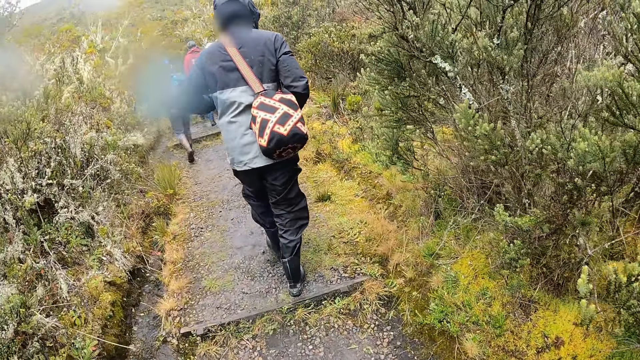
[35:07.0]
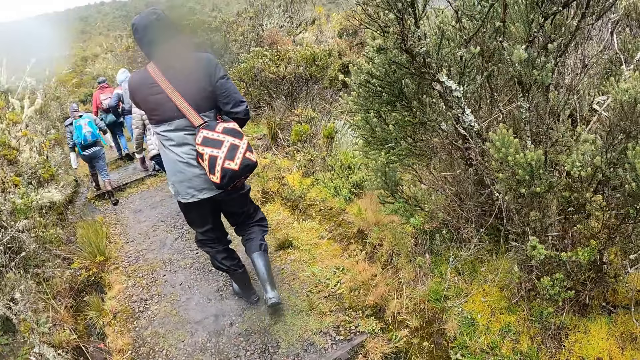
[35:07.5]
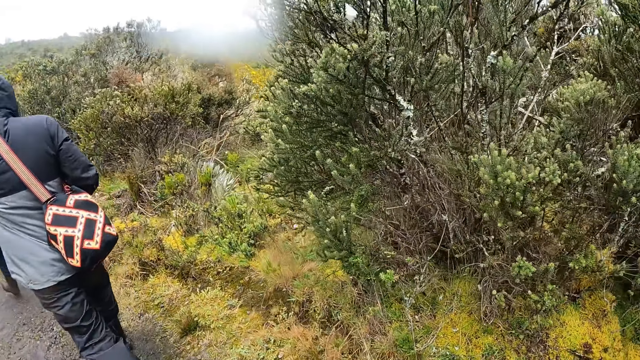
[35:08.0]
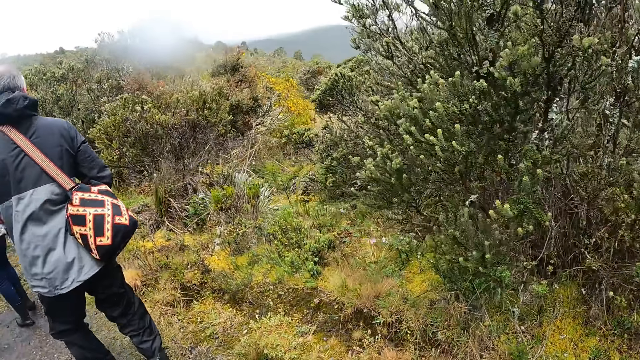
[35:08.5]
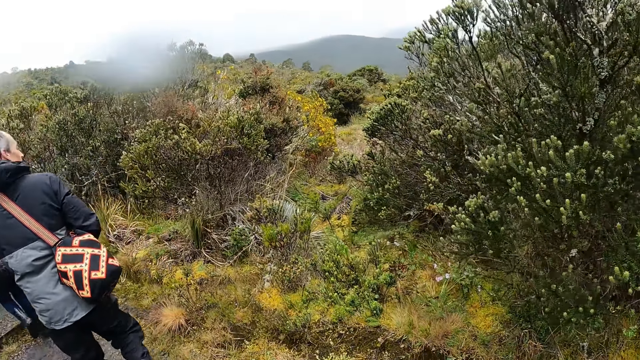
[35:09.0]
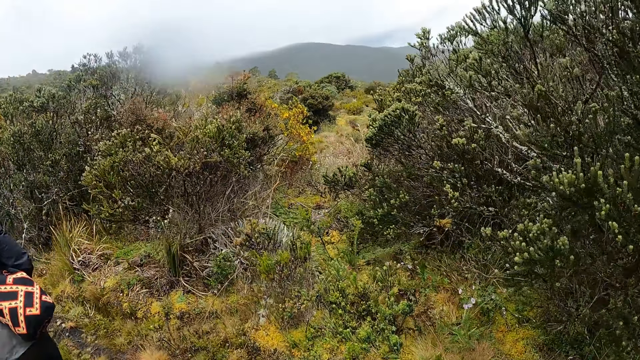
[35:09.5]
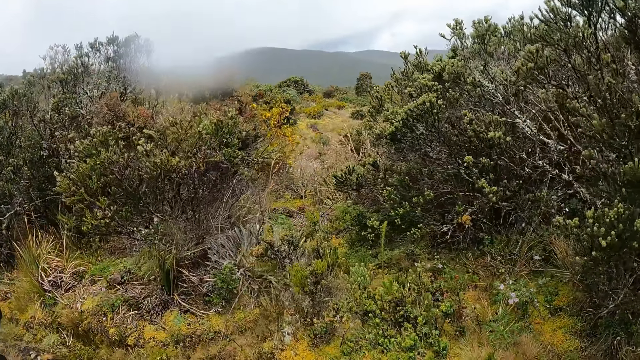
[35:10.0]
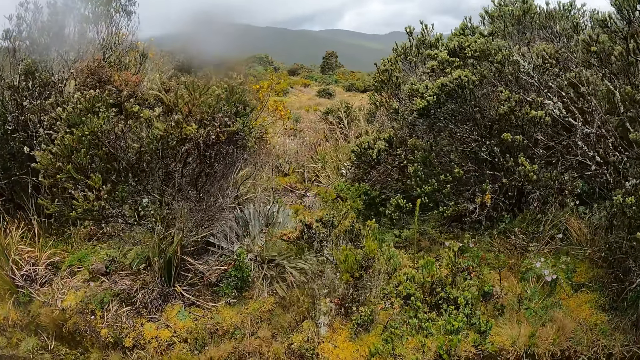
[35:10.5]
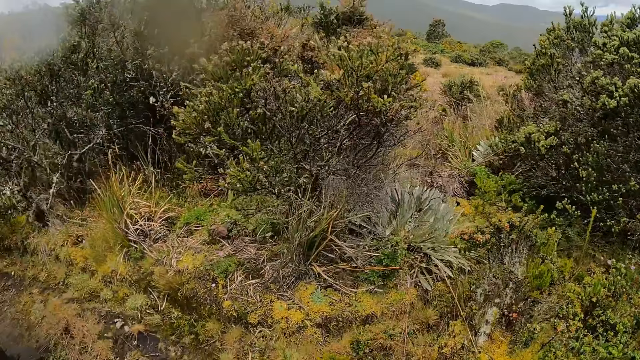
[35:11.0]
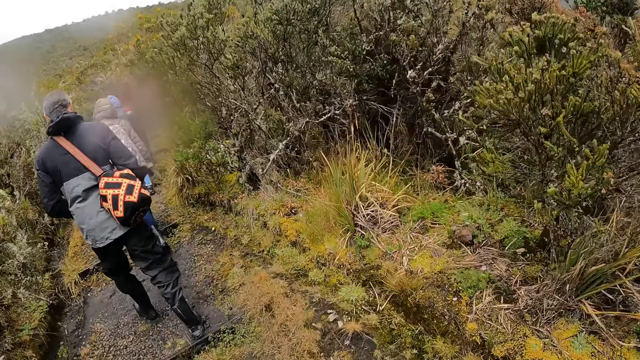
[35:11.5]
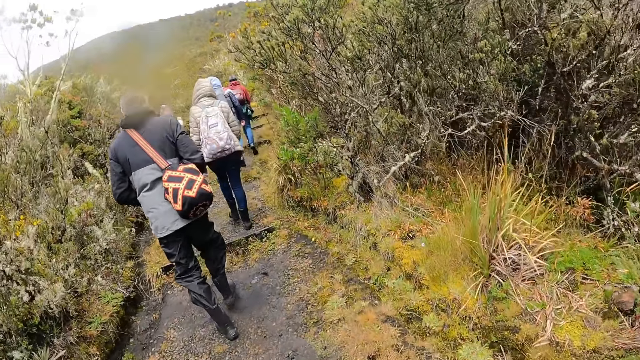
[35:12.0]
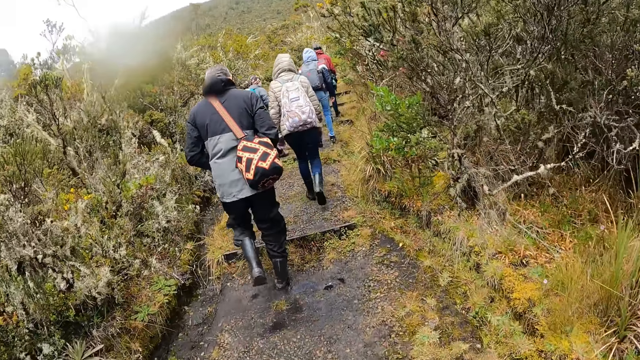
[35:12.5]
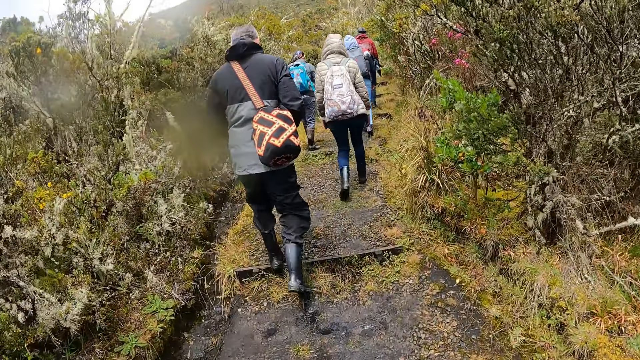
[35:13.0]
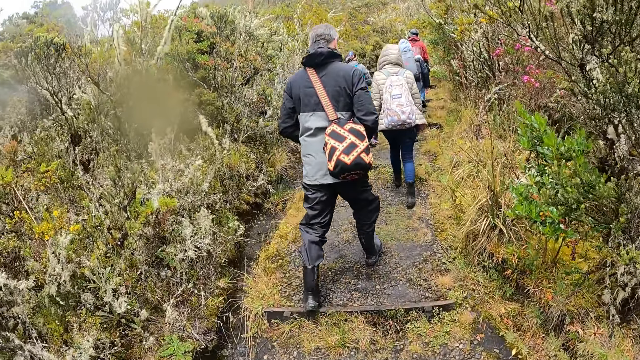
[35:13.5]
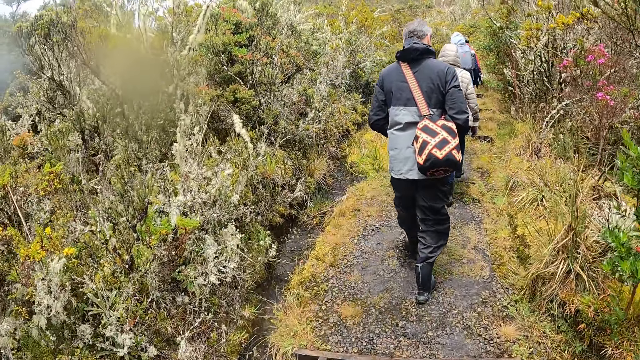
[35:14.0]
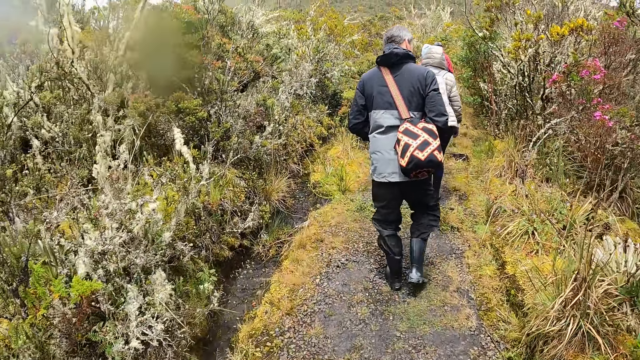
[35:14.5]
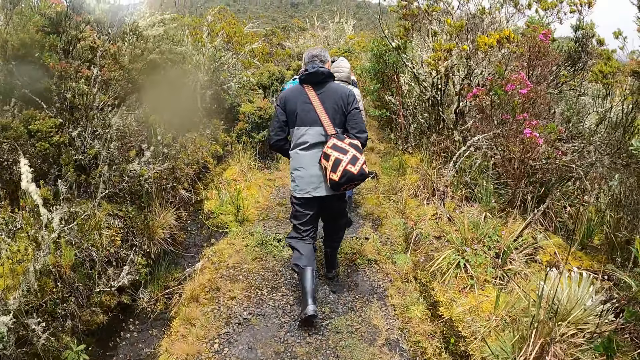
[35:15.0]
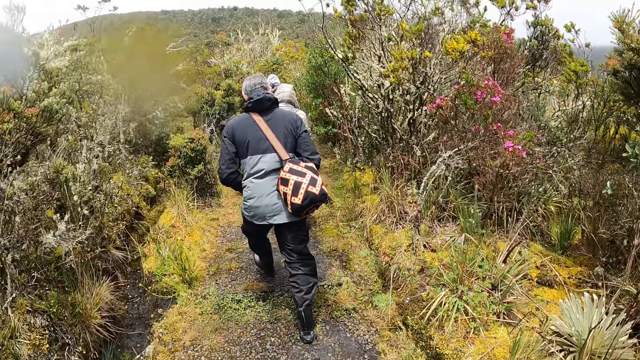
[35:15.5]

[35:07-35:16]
The camera wearer looks around. They walk.

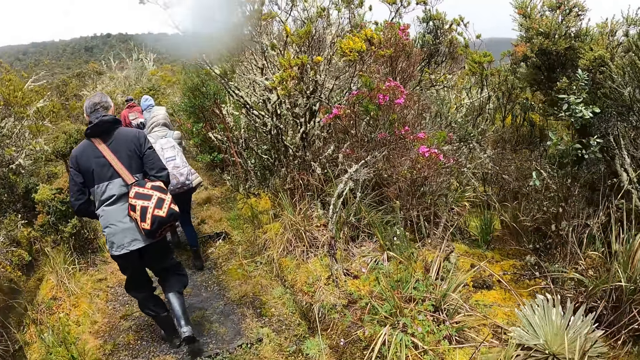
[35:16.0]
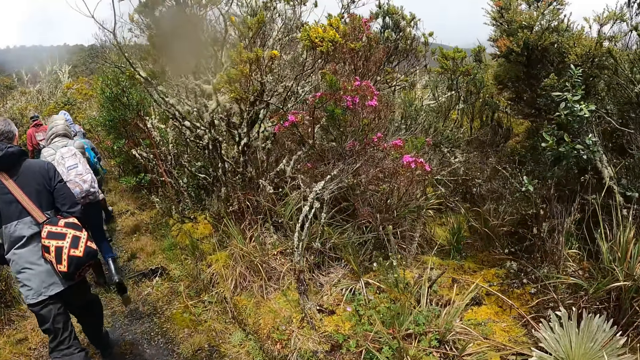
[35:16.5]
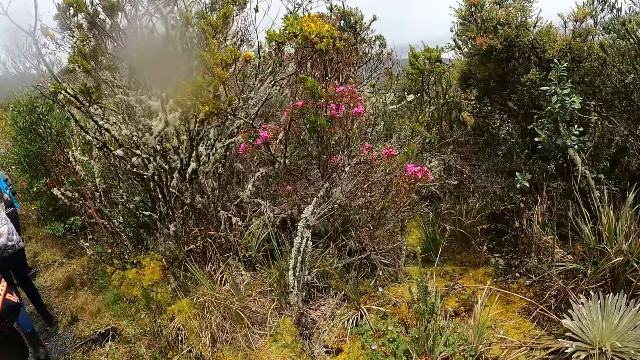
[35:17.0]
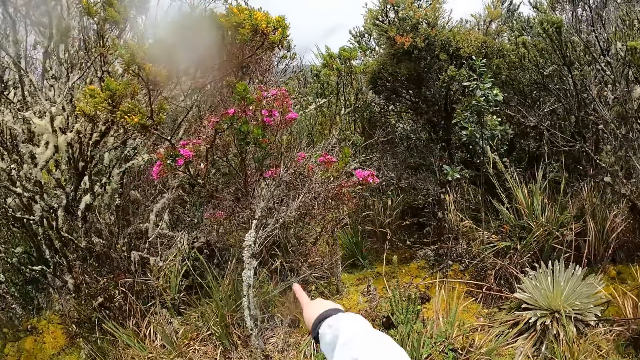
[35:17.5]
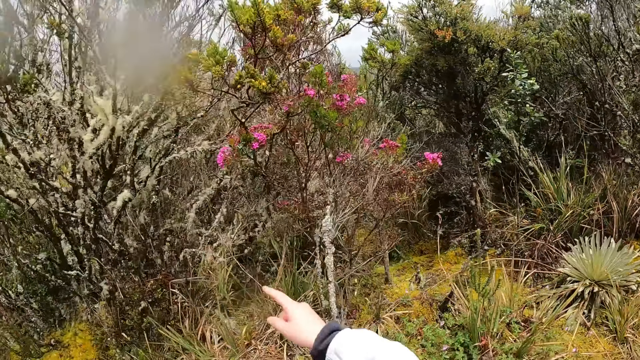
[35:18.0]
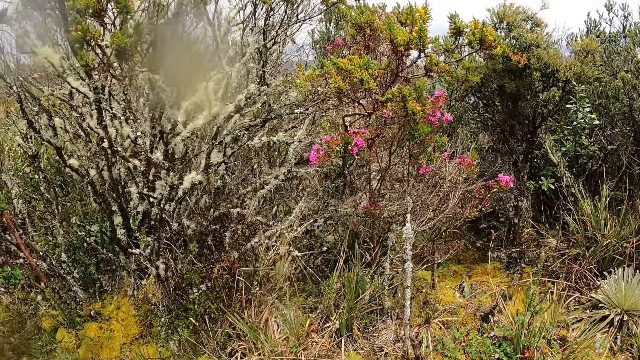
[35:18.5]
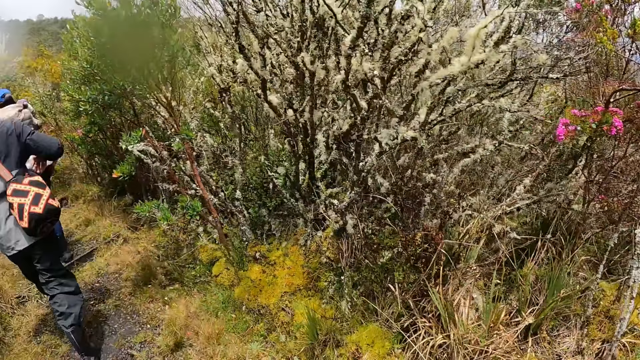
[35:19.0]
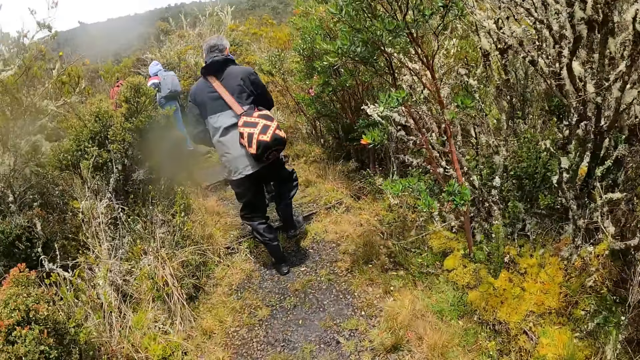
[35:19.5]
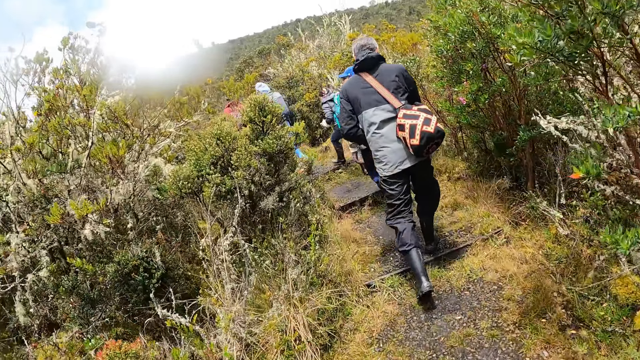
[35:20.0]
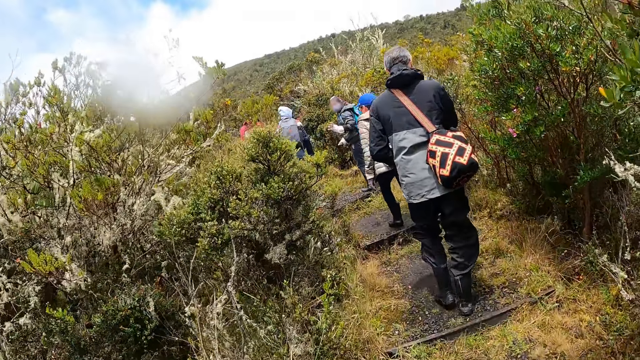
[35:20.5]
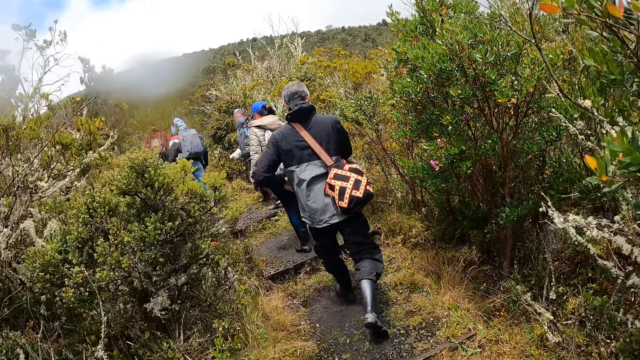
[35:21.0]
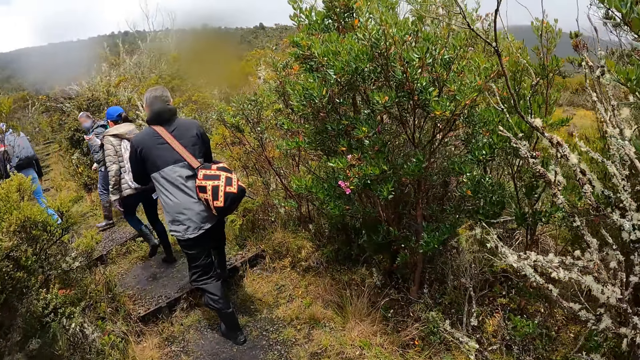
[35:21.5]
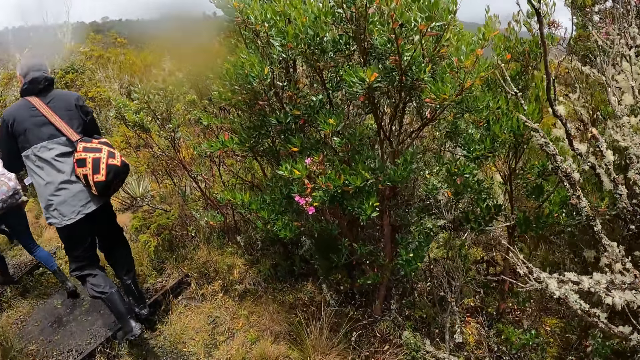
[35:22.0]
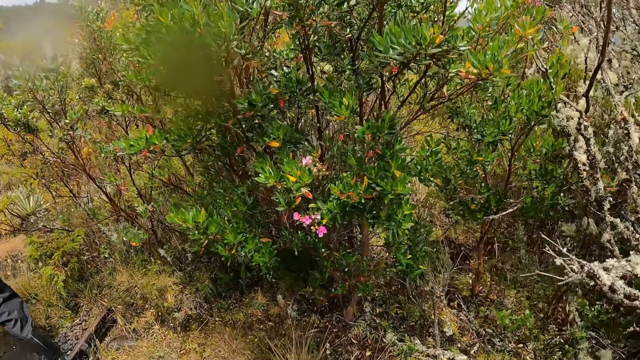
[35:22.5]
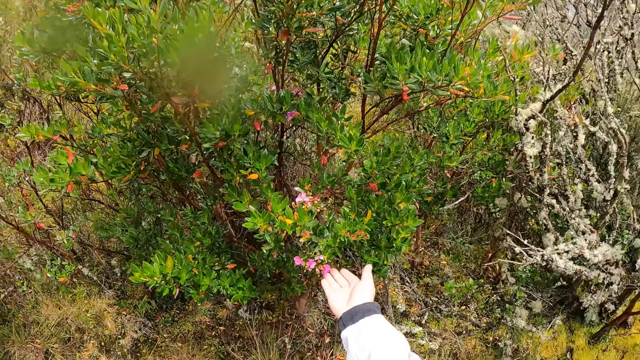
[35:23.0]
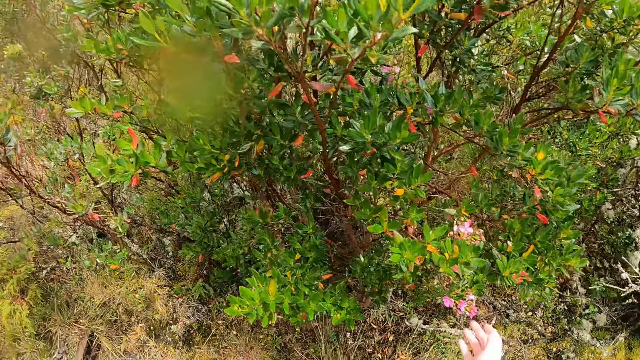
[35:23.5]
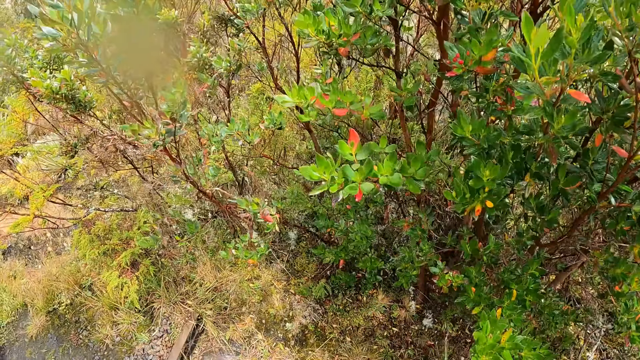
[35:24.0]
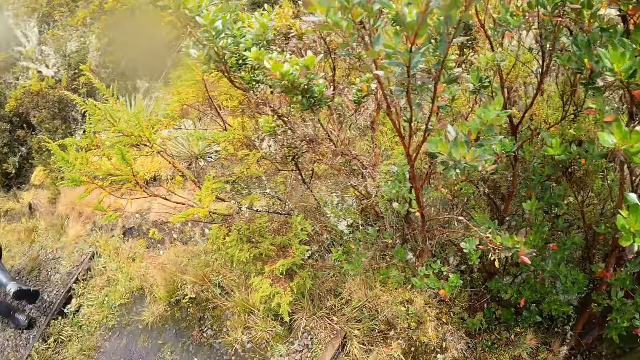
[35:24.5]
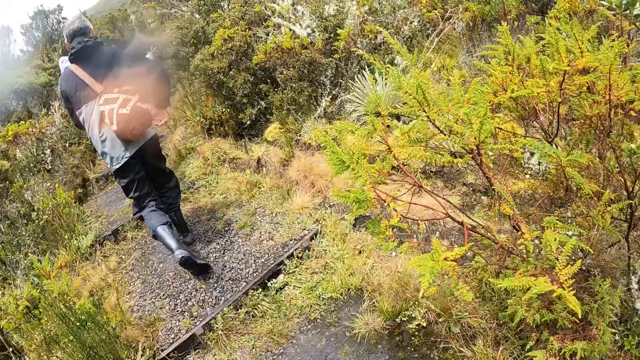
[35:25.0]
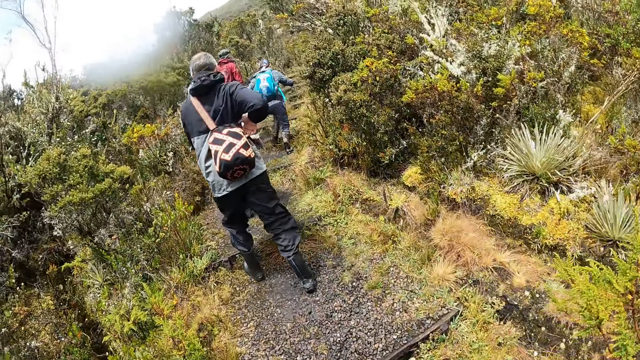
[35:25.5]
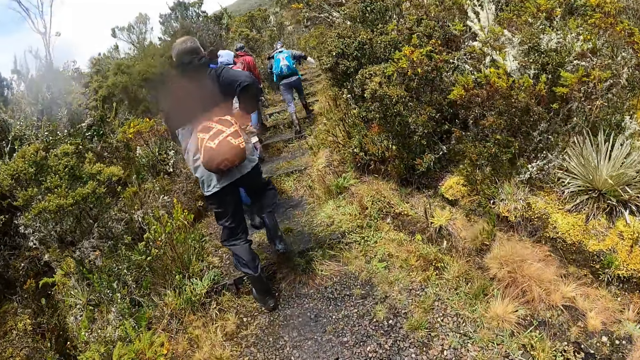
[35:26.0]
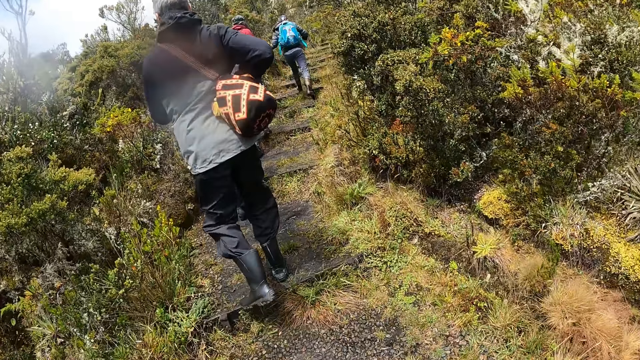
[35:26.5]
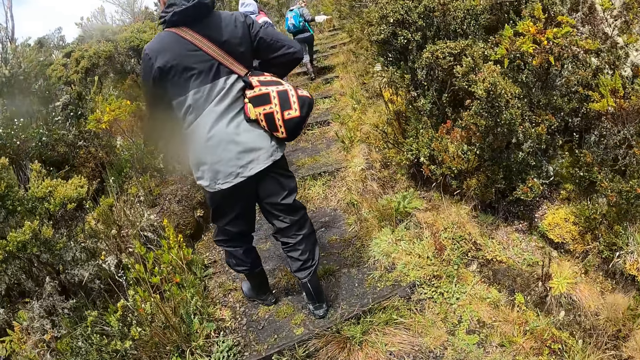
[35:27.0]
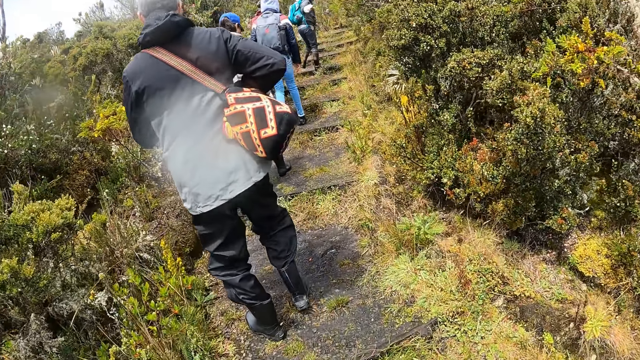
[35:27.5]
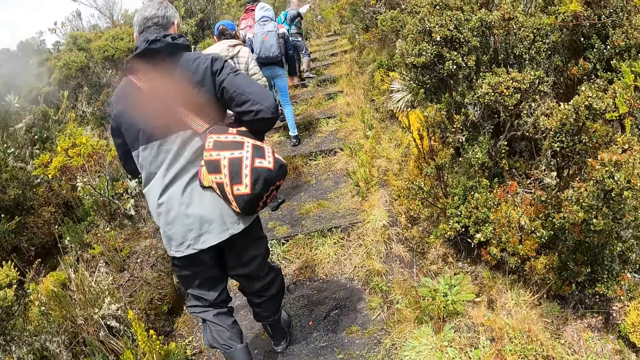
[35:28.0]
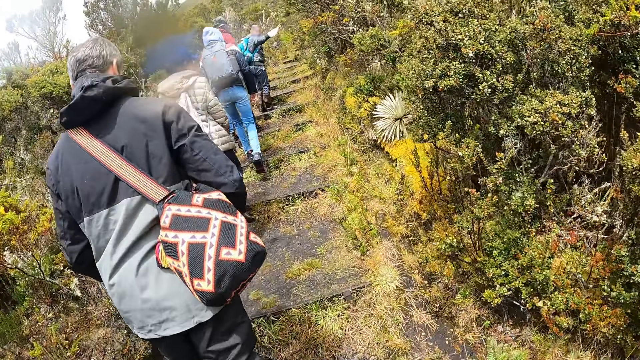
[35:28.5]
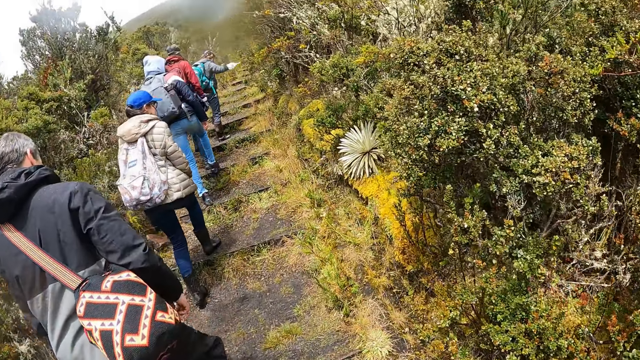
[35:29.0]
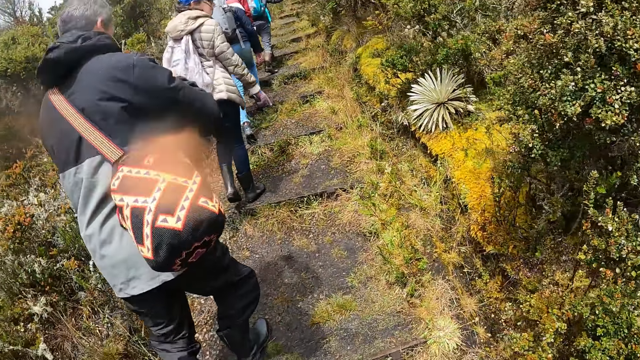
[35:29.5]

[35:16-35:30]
The camera wearer points to a flower plant with her right hand. She walks. She touches the flower plant with her right hand. She walks. The man adjusts a bag on his shoulder with both hands.
